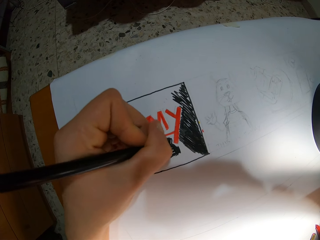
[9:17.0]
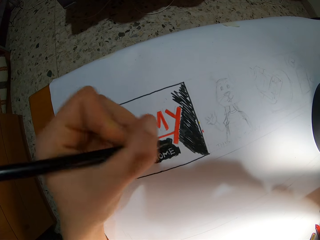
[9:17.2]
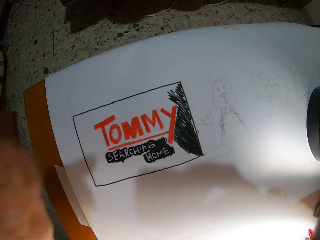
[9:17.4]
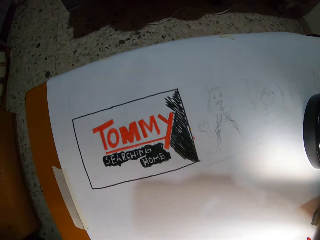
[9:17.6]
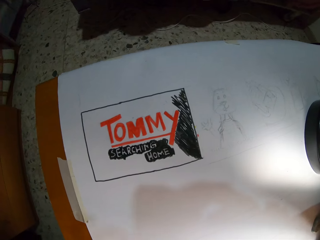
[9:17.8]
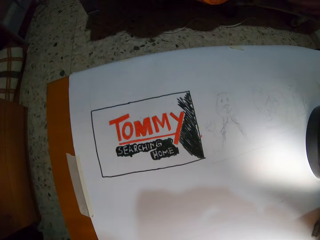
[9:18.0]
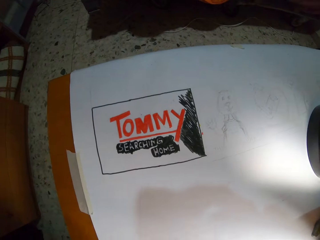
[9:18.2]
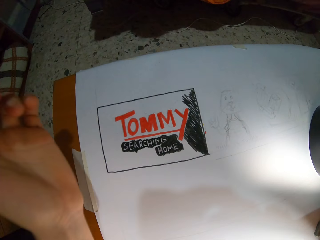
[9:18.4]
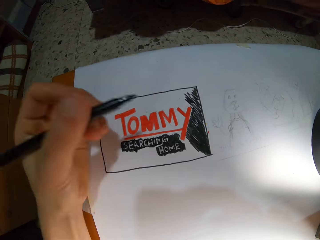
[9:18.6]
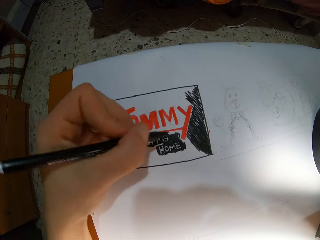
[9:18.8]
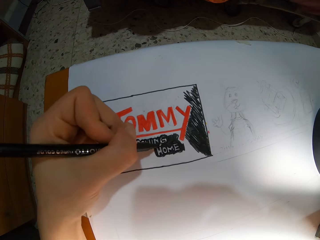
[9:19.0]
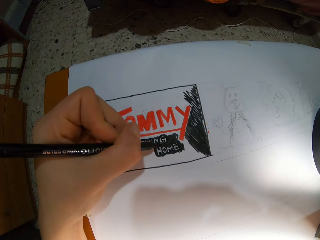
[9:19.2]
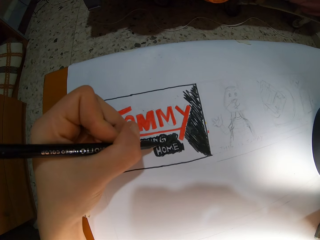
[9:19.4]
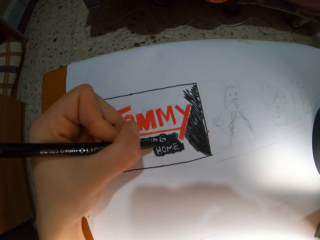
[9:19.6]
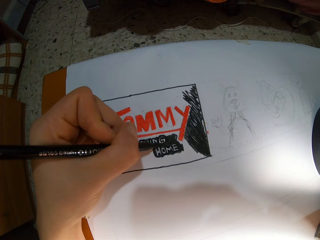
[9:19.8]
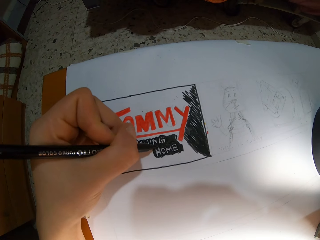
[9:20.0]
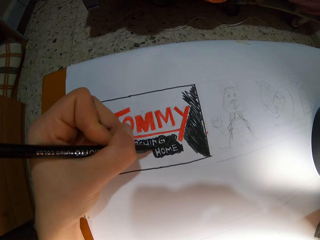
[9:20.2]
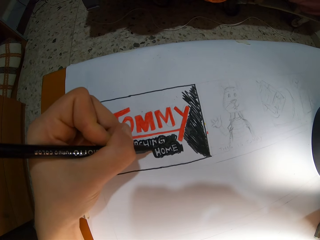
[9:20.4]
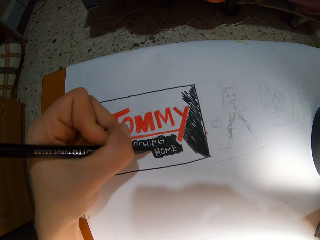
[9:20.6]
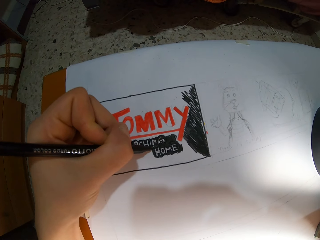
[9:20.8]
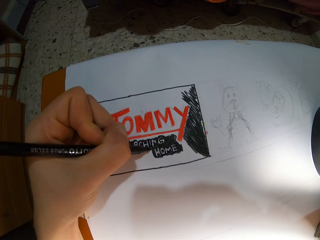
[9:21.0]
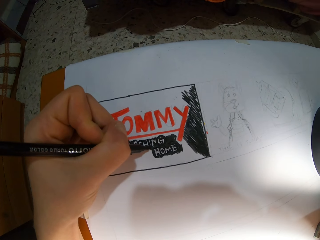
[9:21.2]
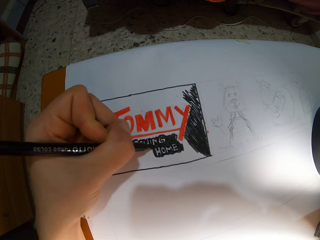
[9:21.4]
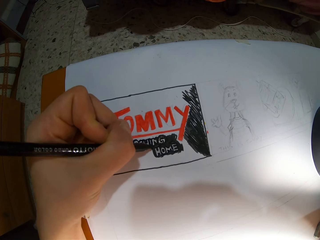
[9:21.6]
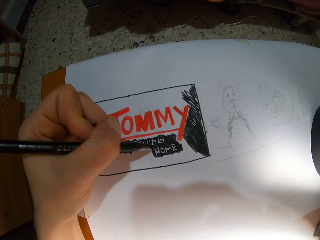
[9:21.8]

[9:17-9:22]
The camera wearer looks at the drawing. They color the paper with a pen.

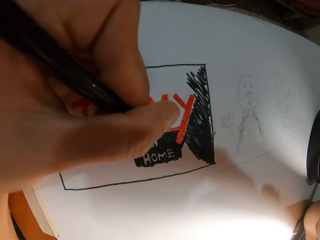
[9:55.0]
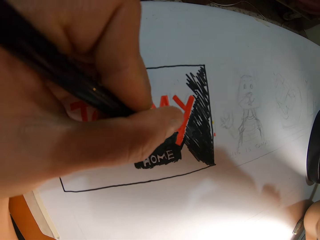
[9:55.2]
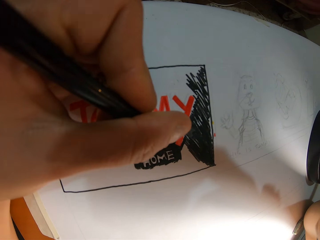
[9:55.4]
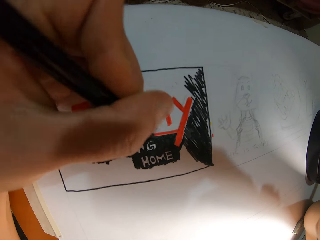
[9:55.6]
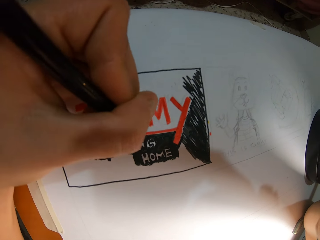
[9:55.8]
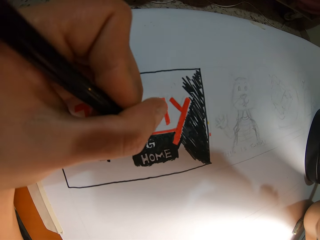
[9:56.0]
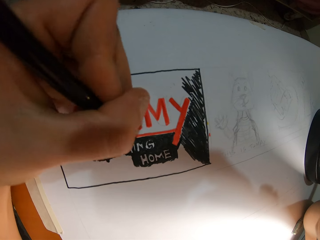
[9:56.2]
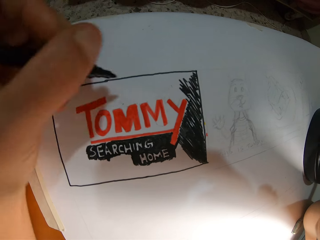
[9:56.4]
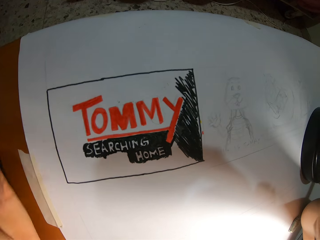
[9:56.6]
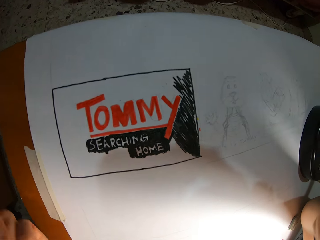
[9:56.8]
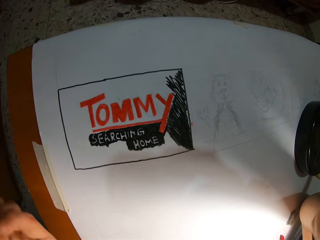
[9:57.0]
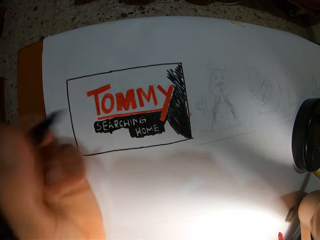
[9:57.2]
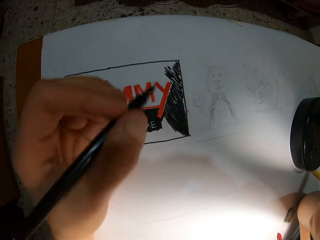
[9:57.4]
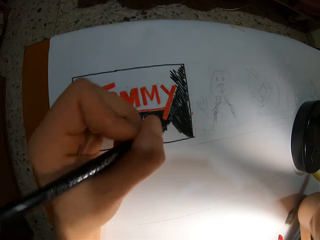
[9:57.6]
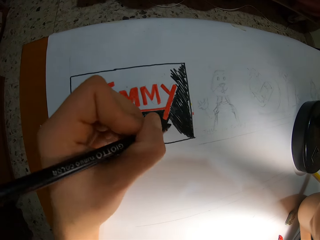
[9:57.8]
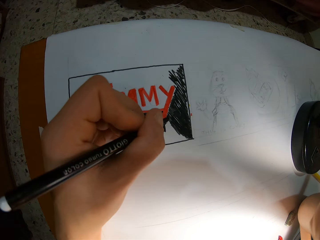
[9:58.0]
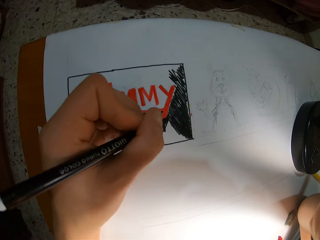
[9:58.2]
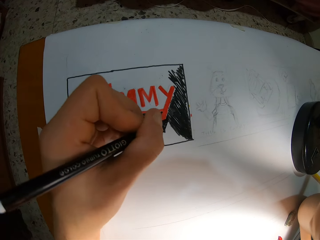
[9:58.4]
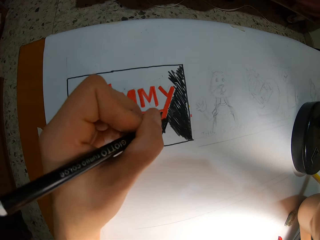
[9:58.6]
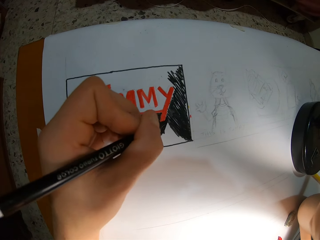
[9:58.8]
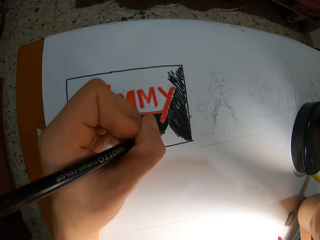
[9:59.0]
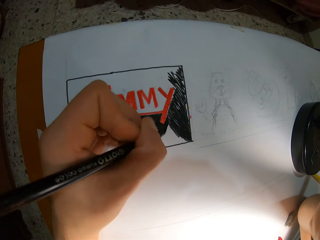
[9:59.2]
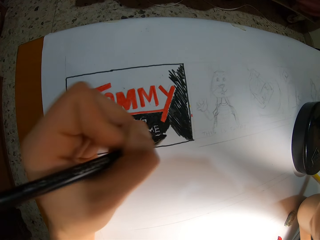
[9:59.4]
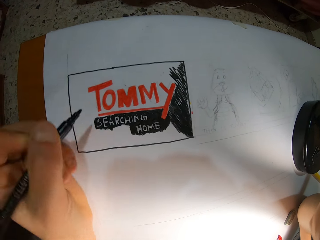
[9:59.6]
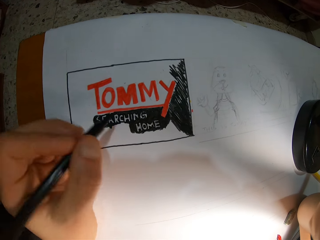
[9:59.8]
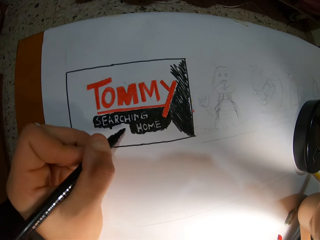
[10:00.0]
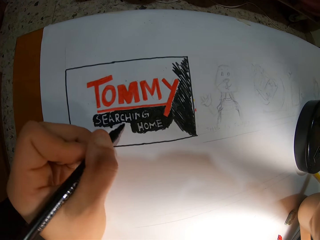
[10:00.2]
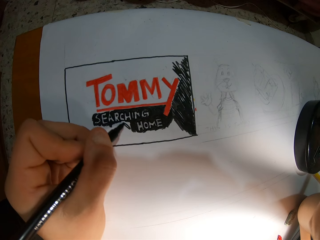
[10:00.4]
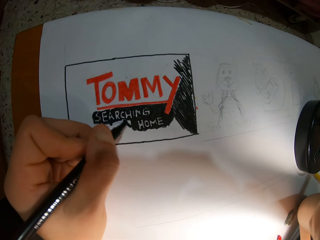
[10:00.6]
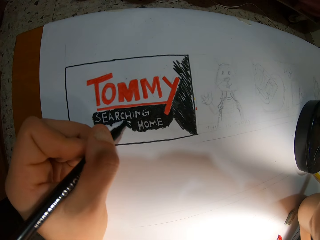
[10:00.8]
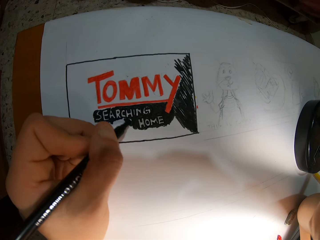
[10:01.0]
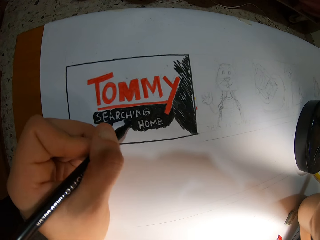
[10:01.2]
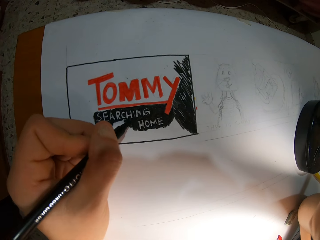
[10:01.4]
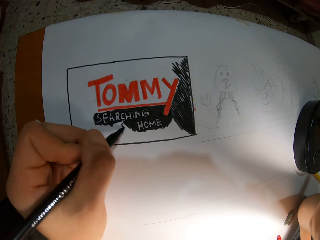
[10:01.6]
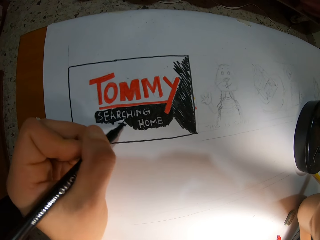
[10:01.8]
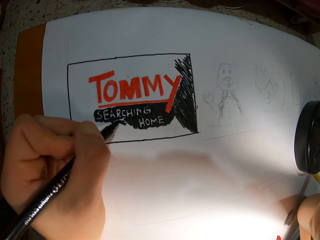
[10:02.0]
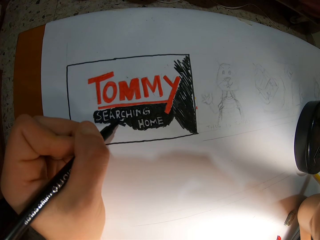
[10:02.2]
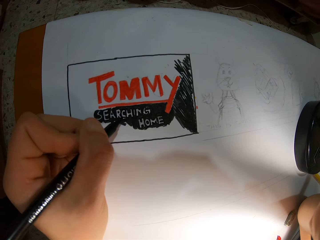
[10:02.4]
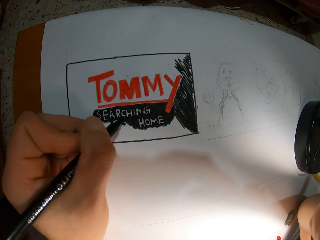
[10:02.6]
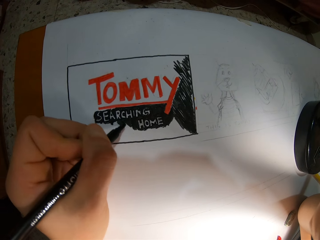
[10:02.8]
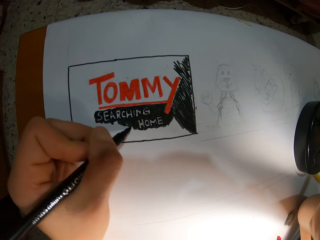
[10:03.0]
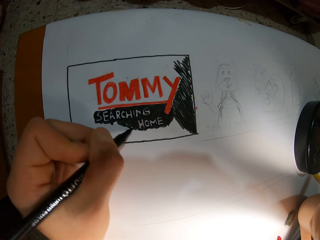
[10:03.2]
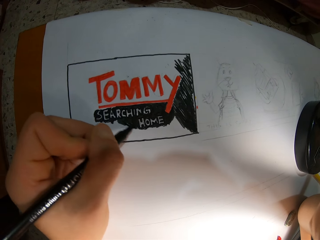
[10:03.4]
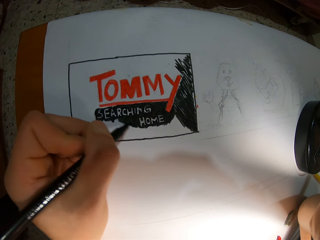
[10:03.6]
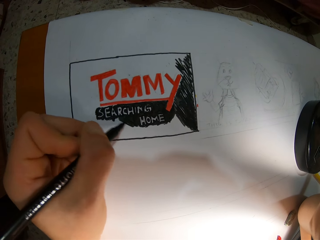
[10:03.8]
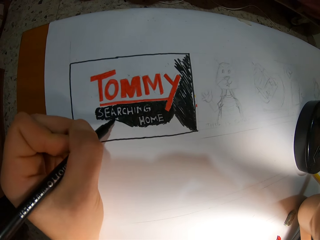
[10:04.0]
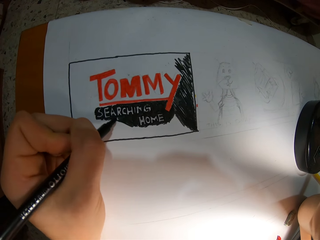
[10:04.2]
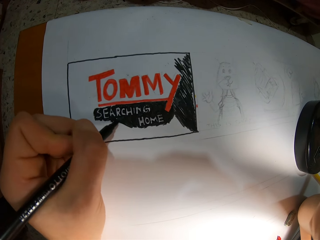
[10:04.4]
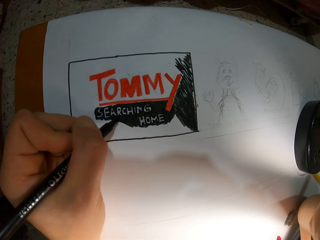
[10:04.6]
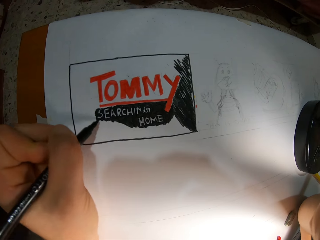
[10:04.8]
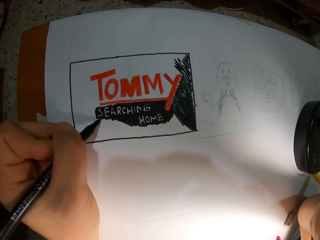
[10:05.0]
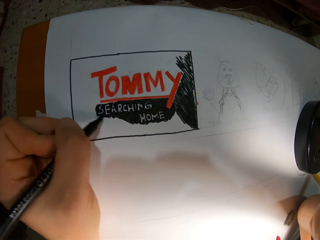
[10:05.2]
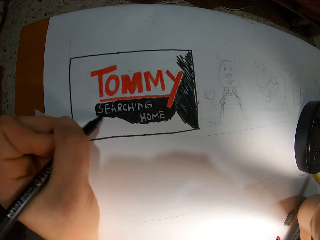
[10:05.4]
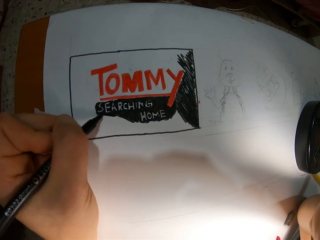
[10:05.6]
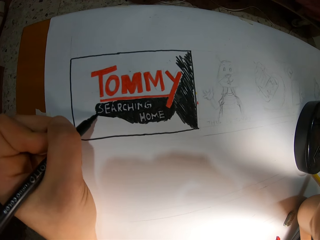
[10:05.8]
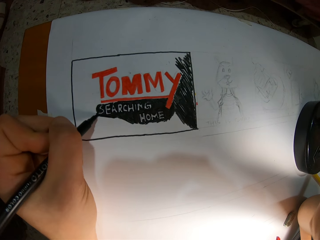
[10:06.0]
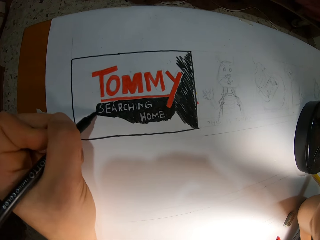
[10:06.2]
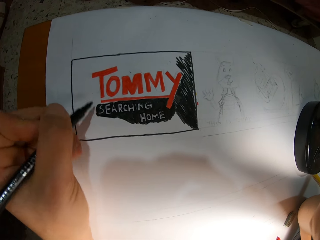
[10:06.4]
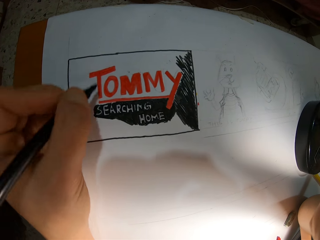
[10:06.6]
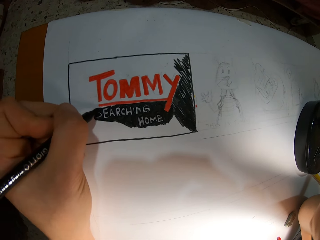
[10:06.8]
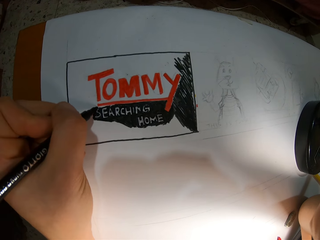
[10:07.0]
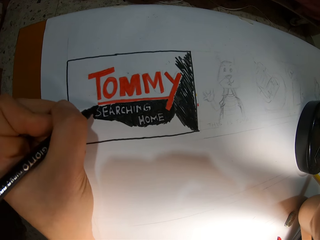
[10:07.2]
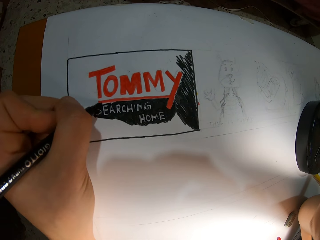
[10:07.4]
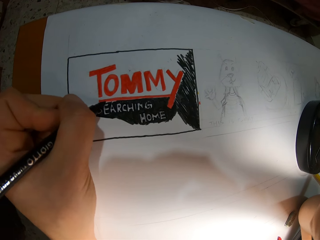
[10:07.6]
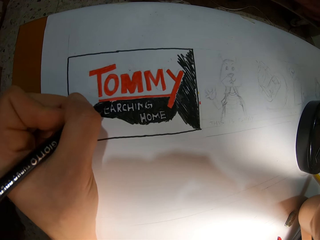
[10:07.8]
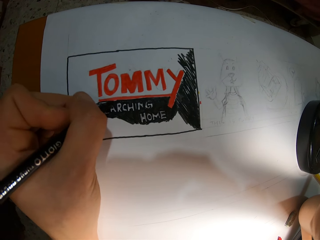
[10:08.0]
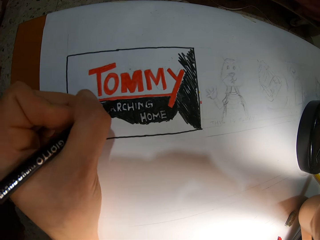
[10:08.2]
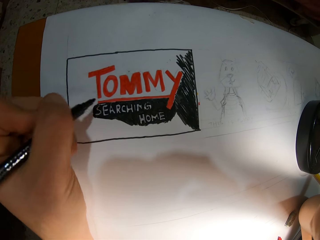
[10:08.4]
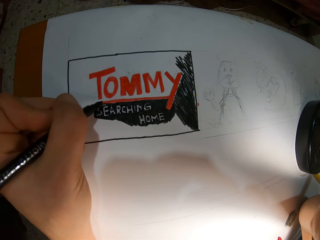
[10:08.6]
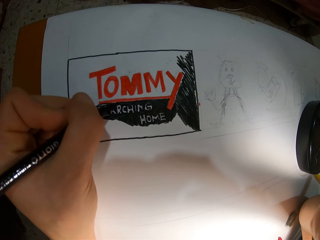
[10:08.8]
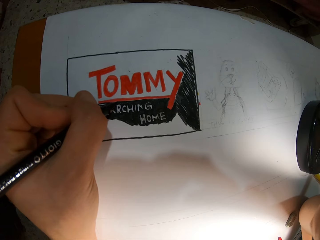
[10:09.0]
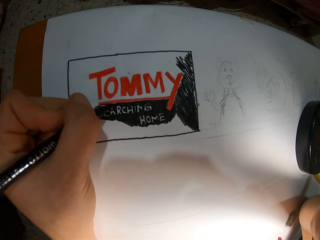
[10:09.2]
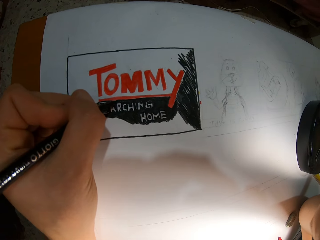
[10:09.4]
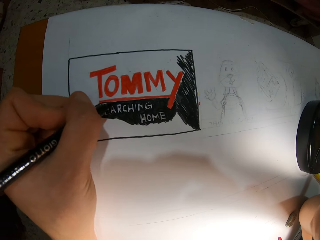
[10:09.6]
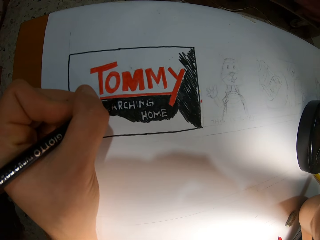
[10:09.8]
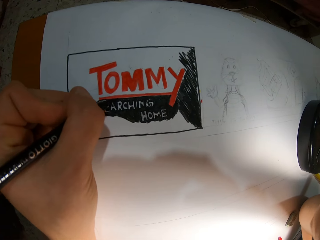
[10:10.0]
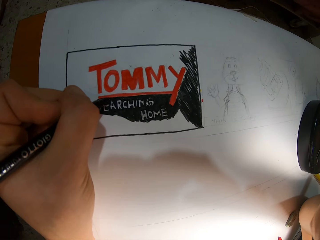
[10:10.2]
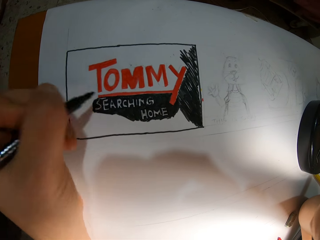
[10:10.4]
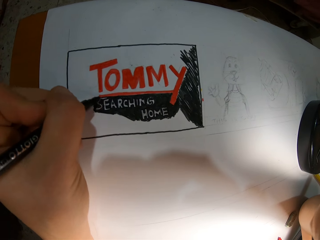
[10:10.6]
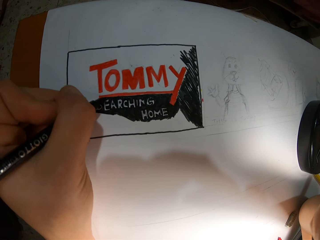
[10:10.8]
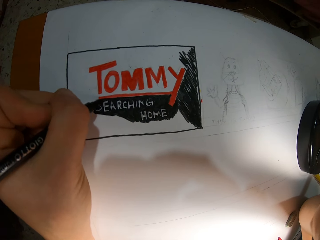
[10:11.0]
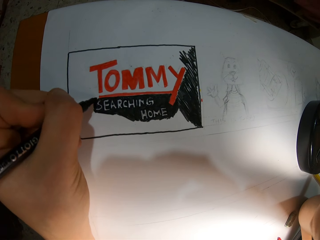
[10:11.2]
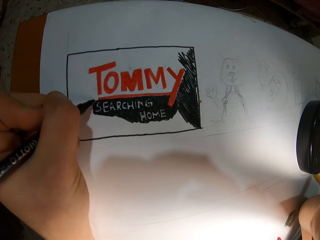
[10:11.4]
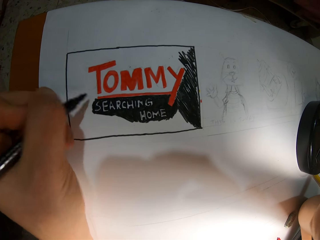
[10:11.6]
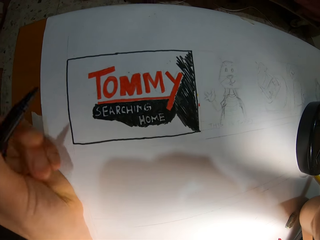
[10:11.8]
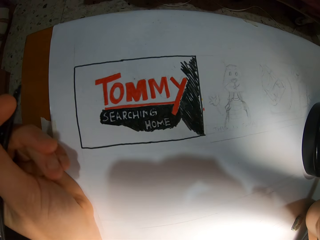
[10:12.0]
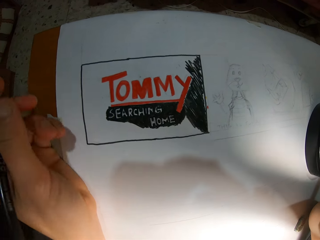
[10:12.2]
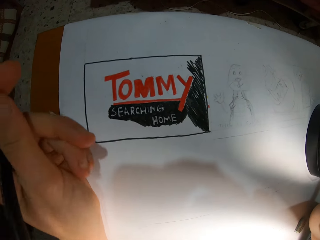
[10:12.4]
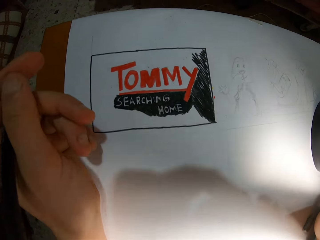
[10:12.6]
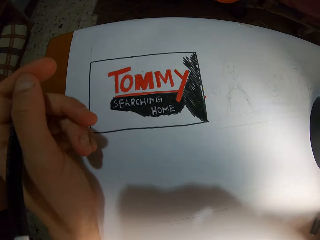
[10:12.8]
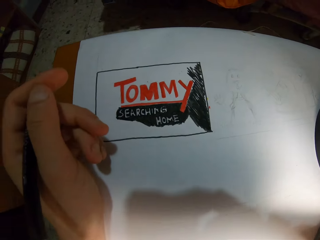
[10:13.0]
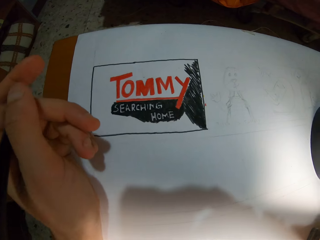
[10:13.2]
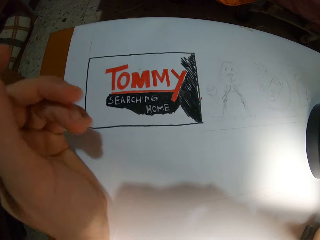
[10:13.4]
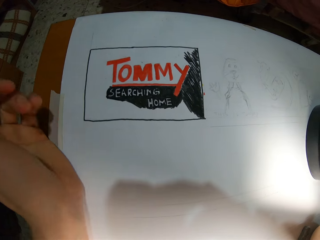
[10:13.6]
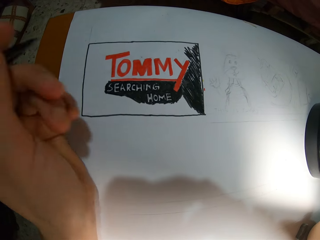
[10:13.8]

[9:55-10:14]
The camera wearer looks at the drawing. They color the paper with a pen. They look at the drawing.
